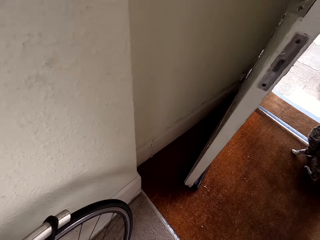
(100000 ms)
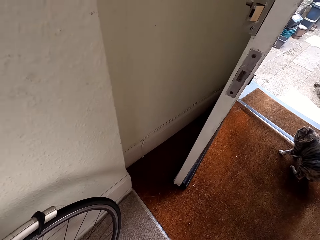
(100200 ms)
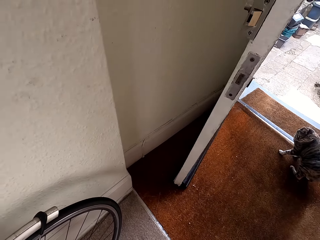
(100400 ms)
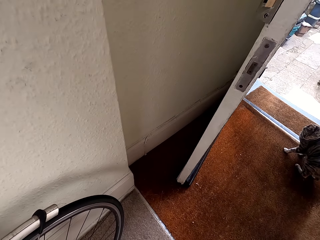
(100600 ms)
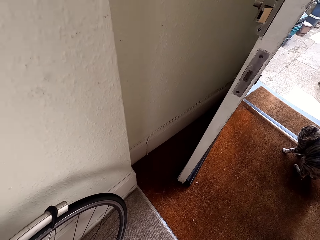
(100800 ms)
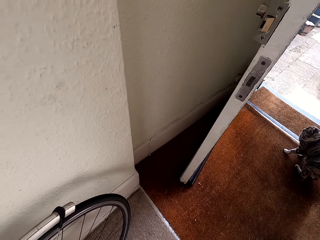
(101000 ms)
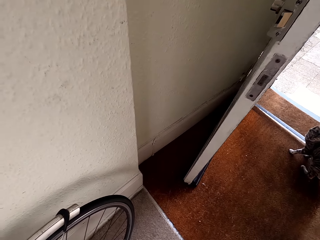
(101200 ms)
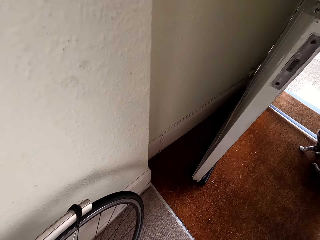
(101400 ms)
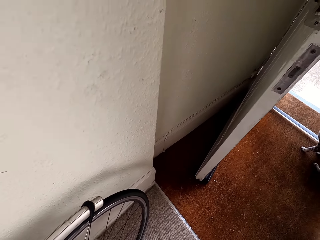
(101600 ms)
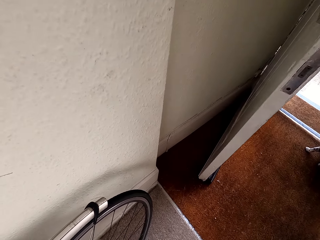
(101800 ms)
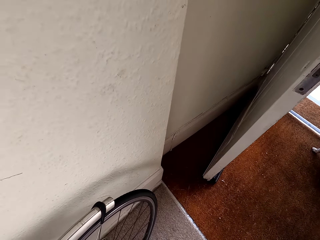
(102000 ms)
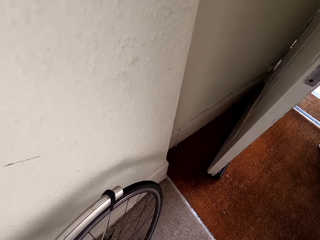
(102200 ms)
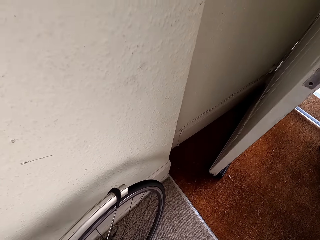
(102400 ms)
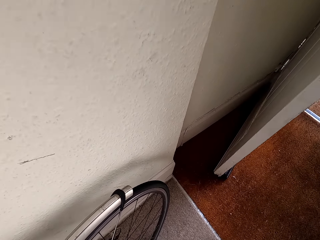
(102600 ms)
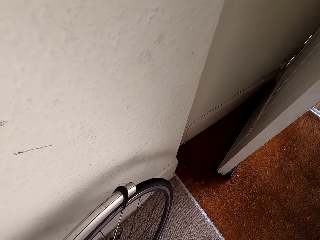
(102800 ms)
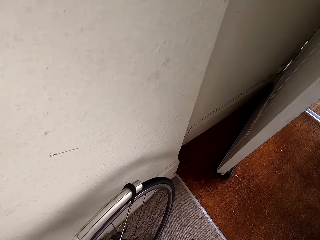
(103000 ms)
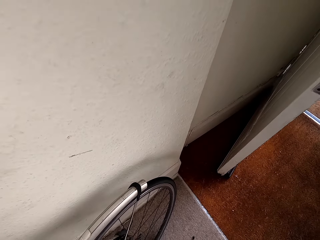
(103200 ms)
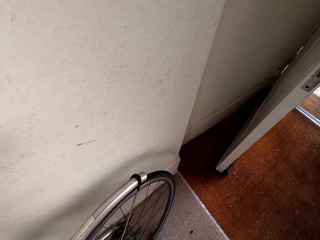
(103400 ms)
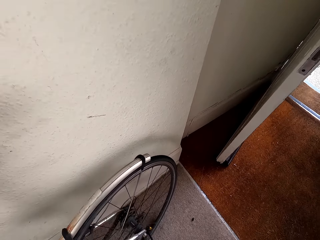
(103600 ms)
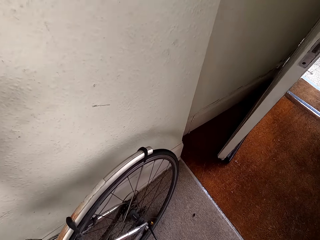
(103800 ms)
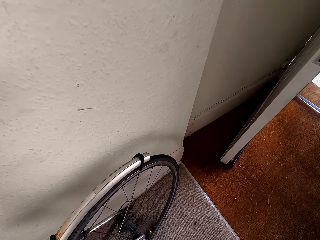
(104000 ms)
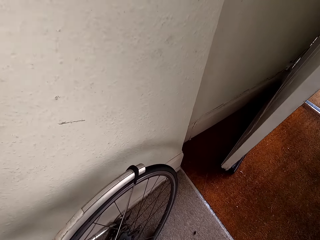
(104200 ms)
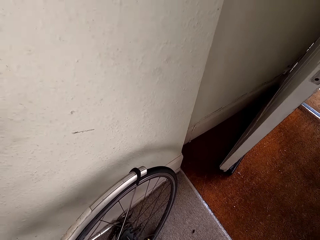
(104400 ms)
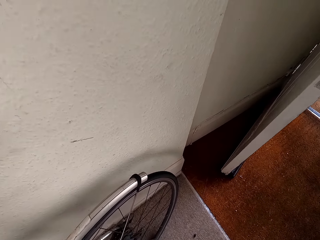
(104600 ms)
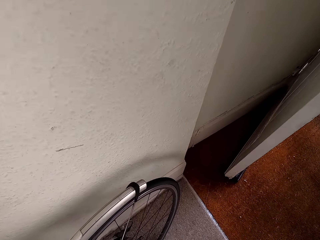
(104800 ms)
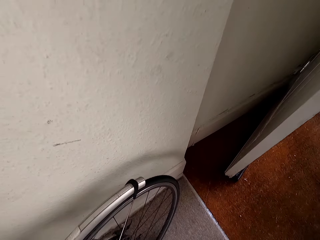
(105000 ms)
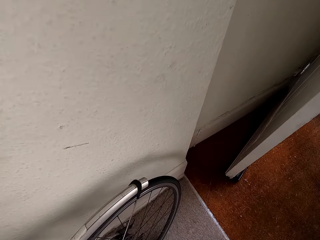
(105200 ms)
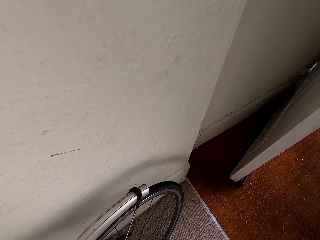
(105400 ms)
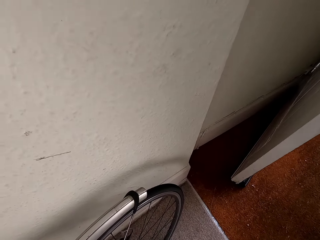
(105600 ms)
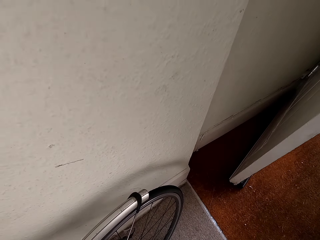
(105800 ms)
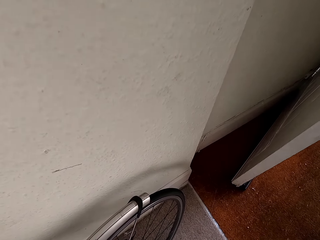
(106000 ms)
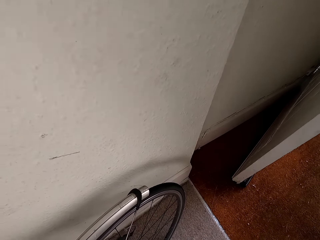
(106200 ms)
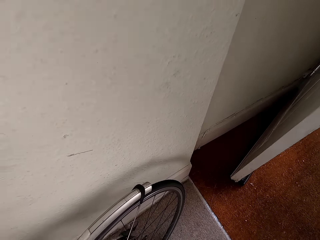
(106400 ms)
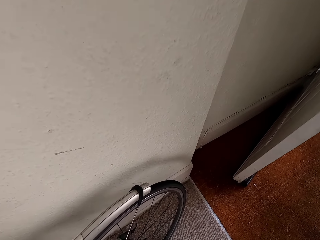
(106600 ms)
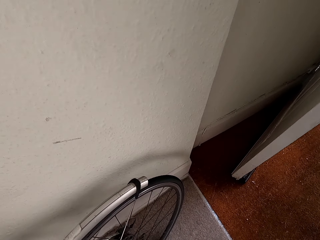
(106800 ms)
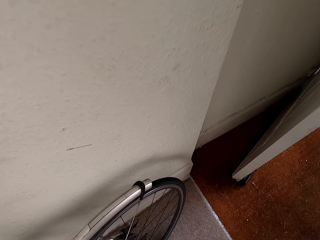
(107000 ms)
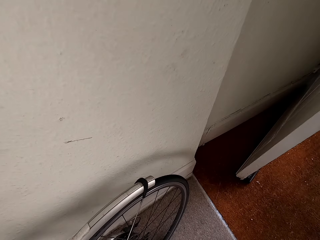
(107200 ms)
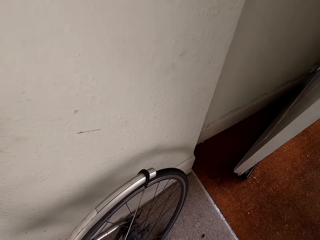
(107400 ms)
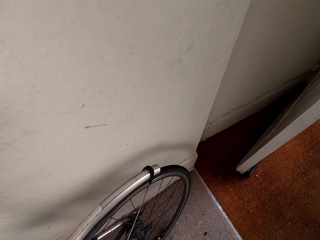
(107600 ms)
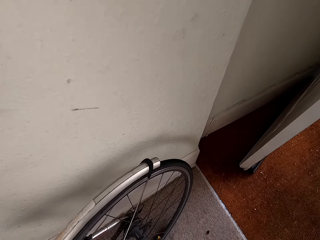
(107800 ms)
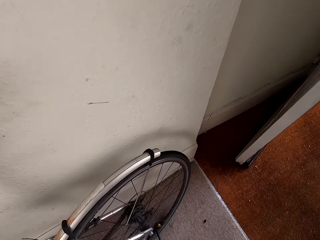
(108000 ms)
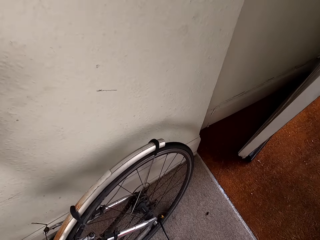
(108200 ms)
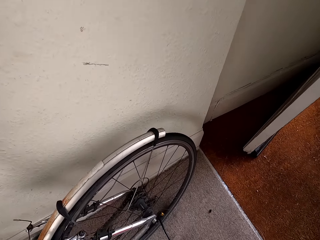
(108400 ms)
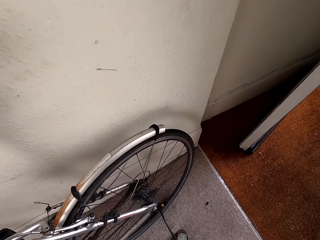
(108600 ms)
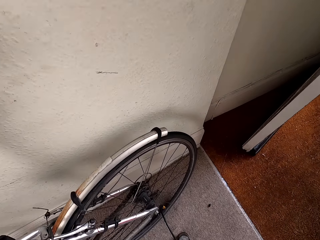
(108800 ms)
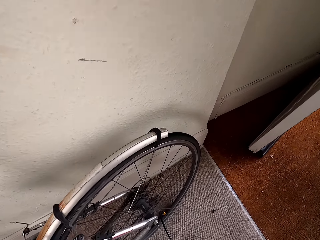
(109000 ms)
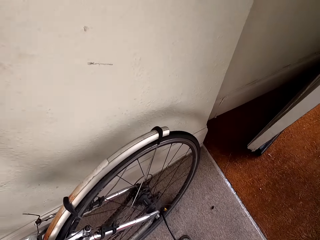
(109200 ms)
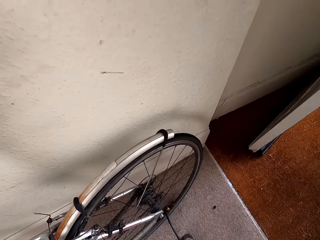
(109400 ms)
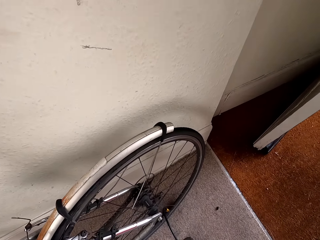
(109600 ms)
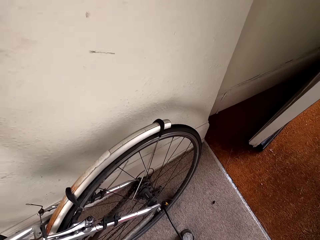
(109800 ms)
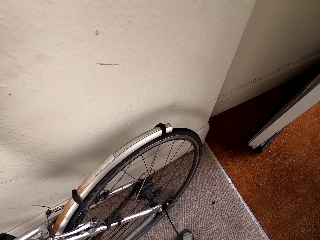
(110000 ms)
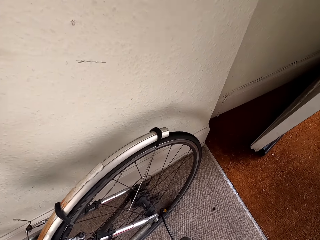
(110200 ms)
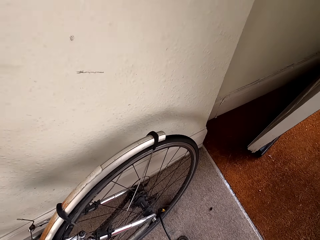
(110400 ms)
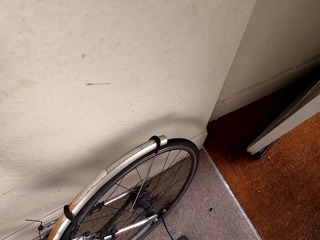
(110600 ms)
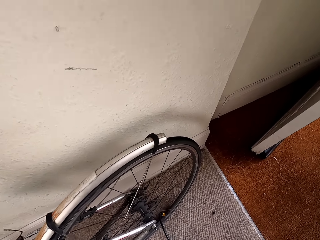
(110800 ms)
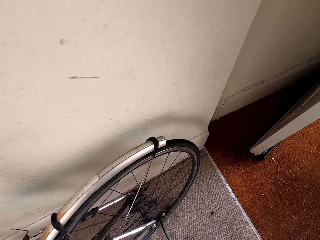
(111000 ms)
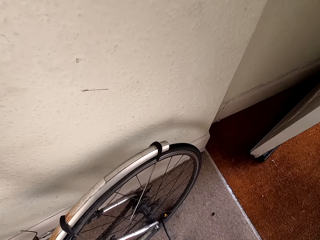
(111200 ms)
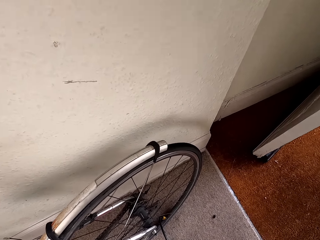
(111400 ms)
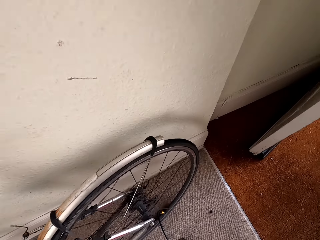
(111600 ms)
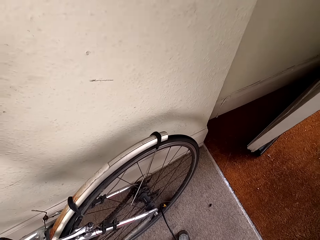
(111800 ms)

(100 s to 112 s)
The camera wearer pumps the bike tire.

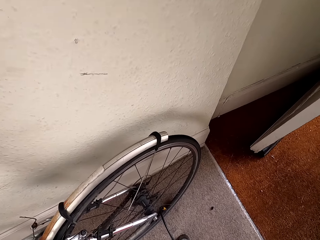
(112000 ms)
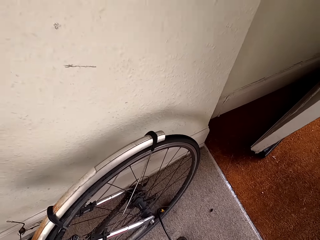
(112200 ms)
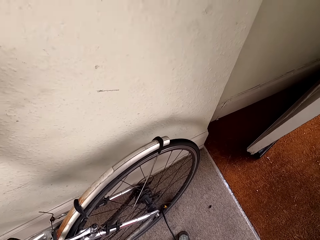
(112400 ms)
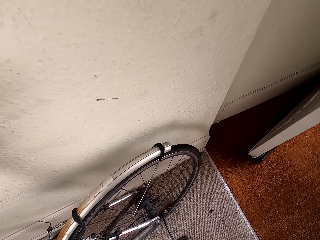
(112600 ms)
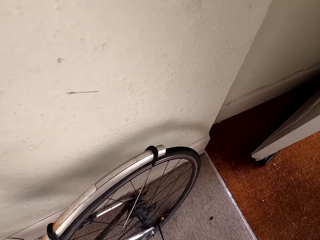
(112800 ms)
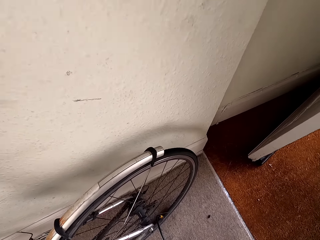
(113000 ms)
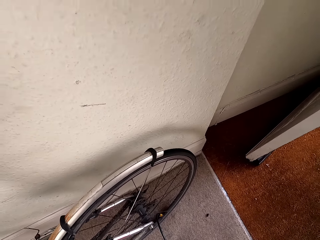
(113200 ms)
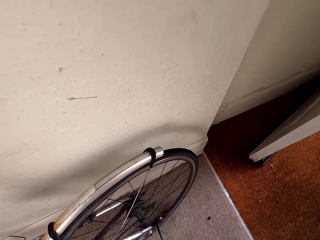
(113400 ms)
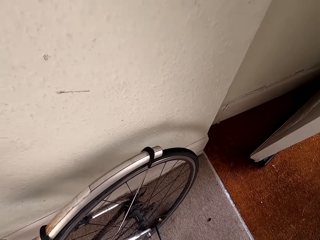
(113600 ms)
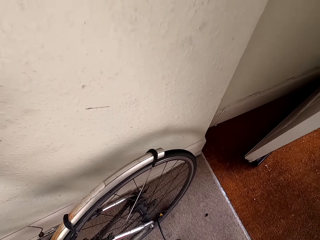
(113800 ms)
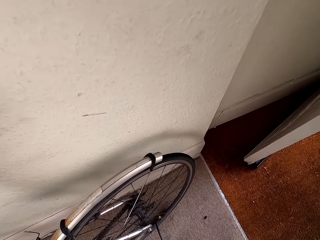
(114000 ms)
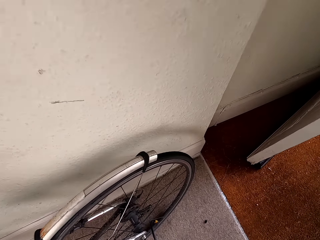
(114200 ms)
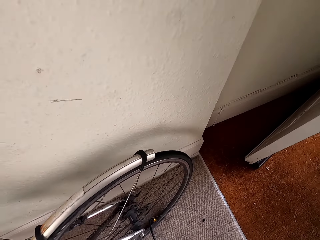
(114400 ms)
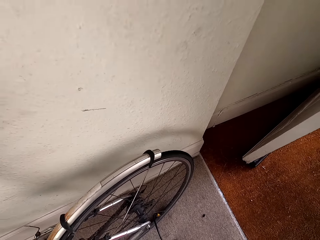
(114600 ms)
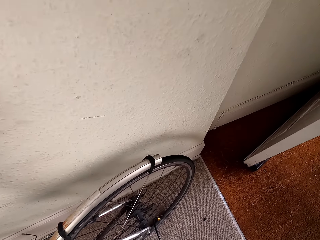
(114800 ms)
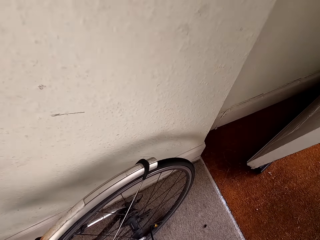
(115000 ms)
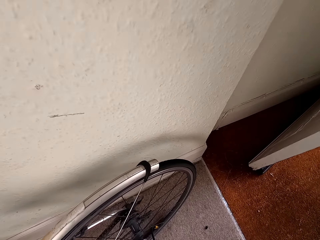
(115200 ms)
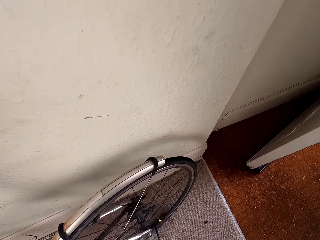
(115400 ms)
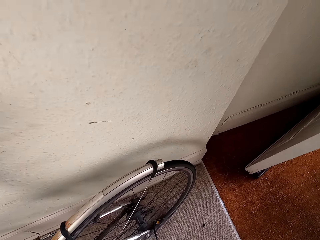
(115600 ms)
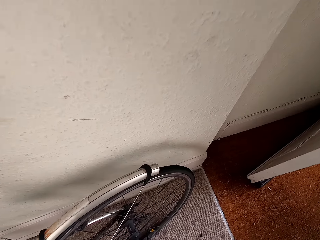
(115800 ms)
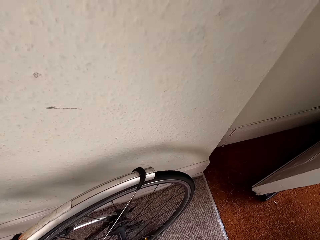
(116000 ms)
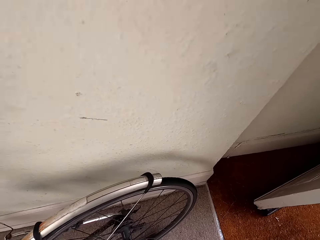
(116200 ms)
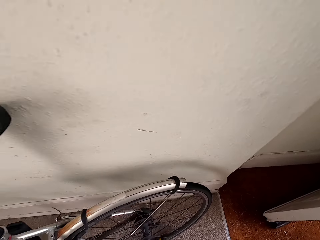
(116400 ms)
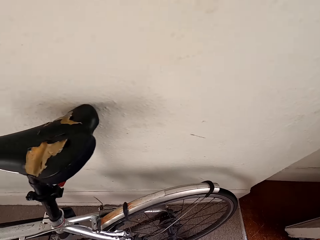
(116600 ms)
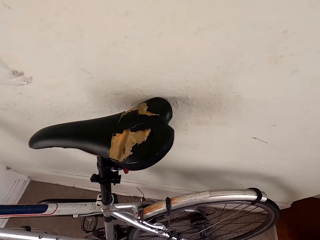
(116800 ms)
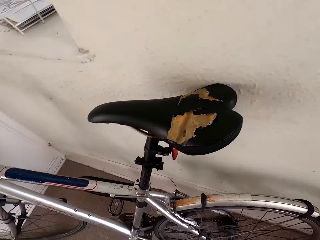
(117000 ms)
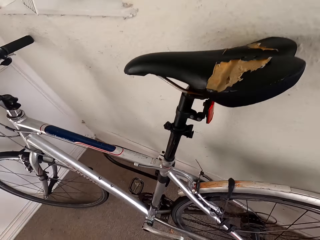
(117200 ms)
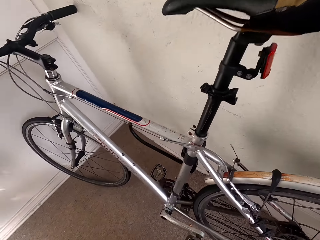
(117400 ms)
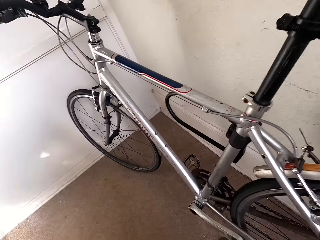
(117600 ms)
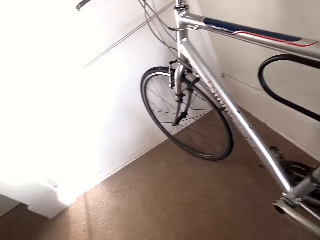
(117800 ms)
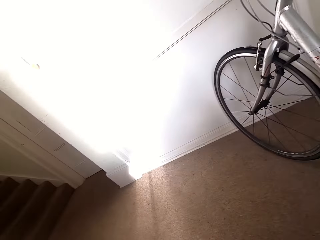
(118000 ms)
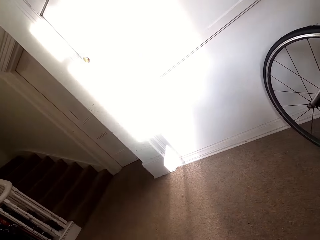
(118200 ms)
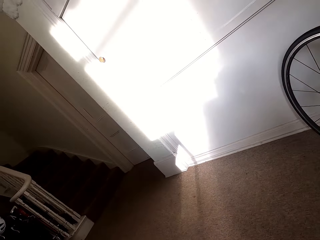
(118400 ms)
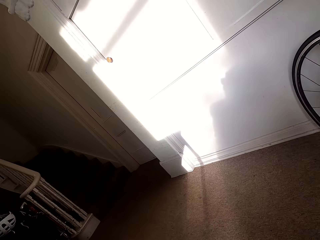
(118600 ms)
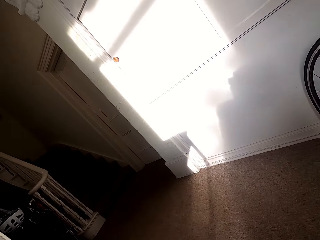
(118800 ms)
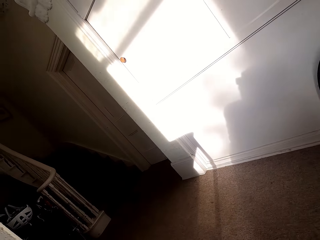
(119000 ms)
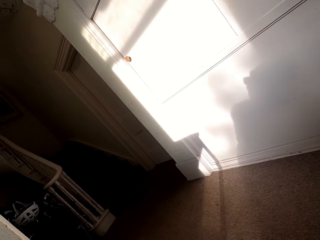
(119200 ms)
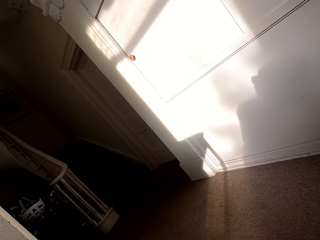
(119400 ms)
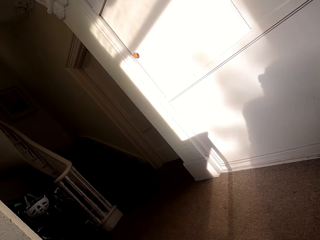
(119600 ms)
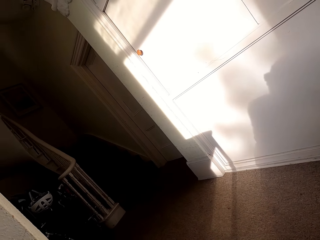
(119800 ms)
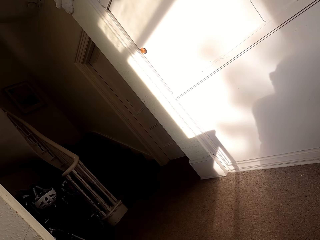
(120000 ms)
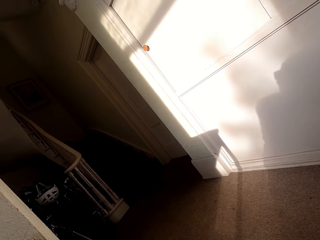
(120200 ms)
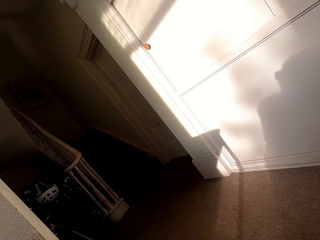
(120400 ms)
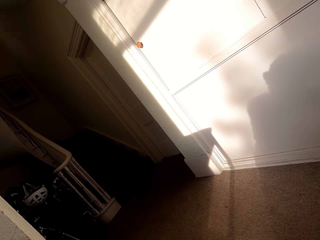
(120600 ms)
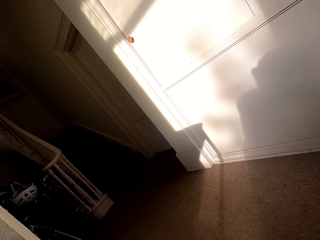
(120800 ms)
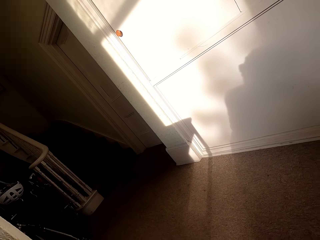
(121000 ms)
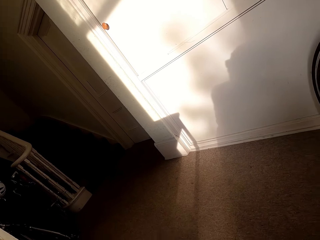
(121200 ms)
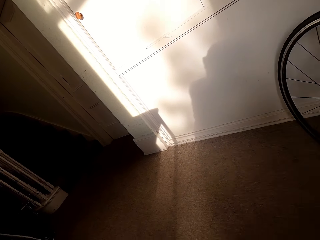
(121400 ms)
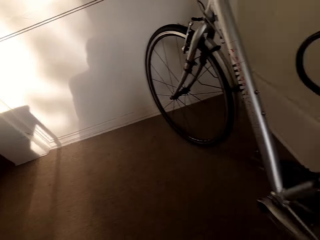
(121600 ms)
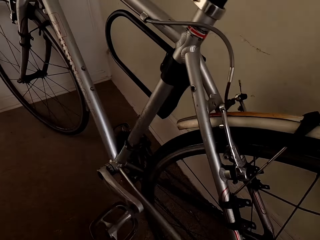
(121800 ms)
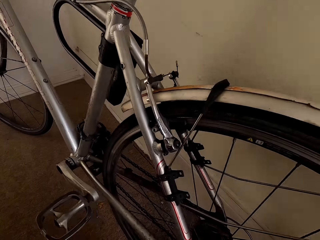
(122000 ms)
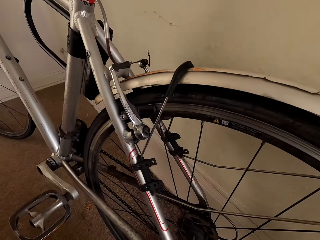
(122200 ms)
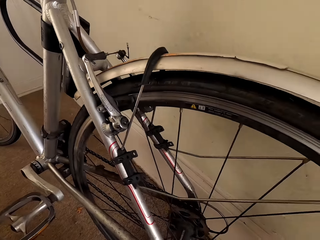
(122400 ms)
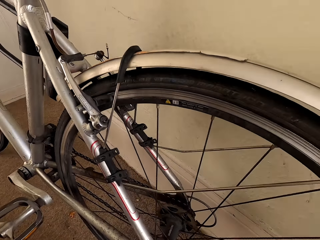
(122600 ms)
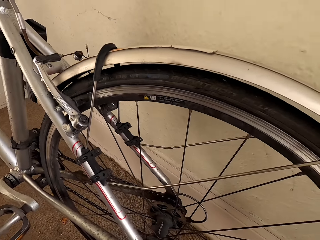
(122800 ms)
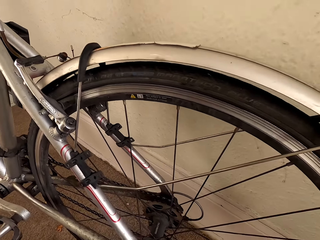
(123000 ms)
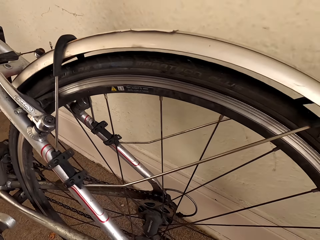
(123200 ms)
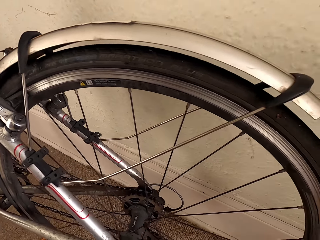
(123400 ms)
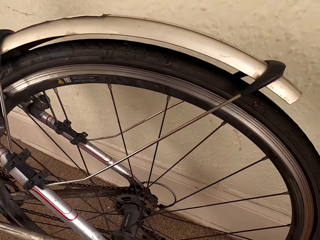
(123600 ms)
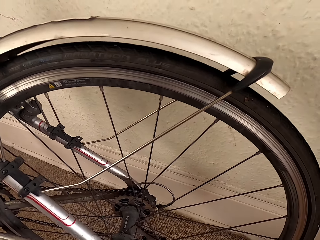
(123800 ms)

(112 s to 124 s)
The camera wearer looks.
